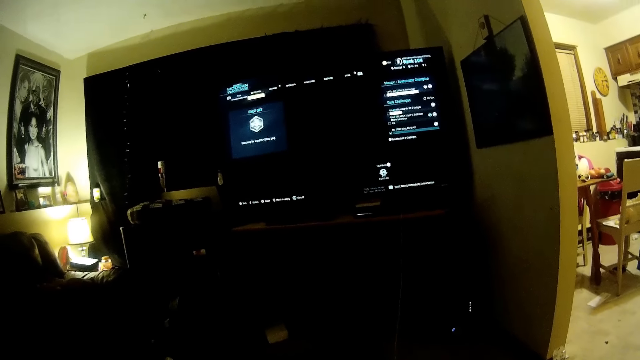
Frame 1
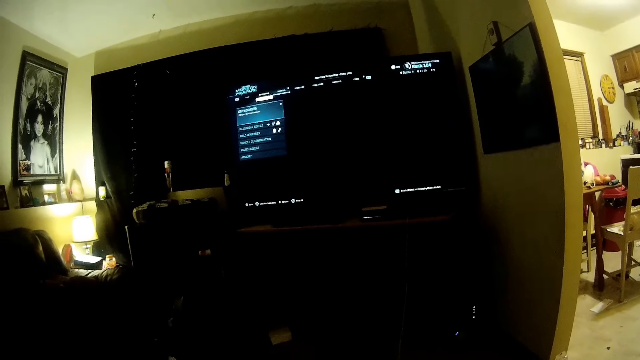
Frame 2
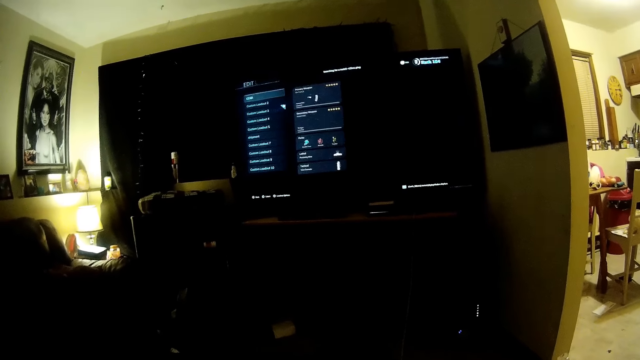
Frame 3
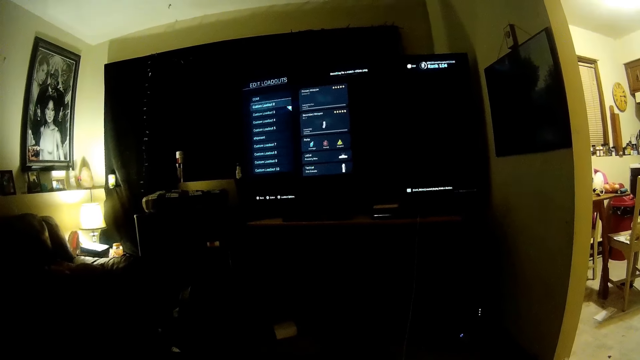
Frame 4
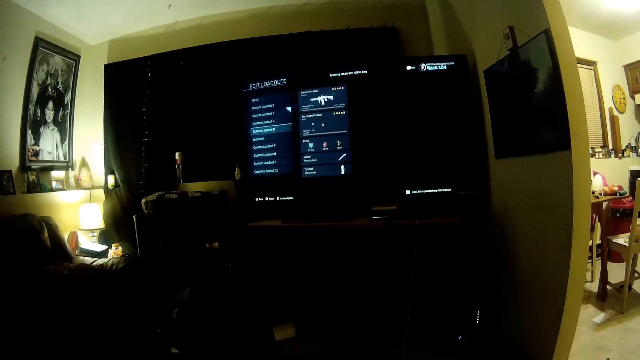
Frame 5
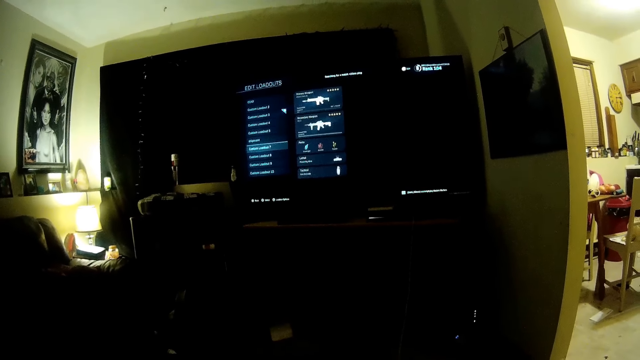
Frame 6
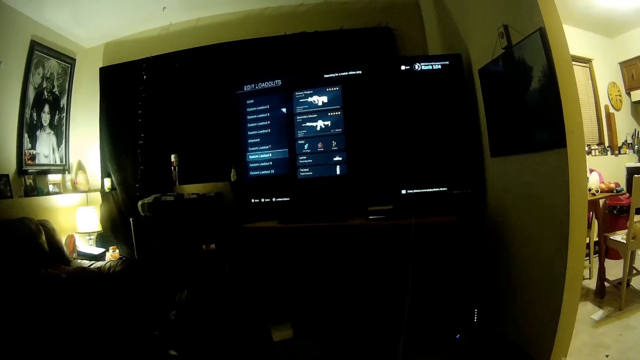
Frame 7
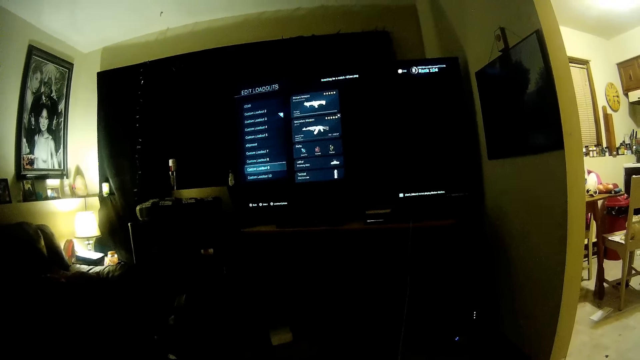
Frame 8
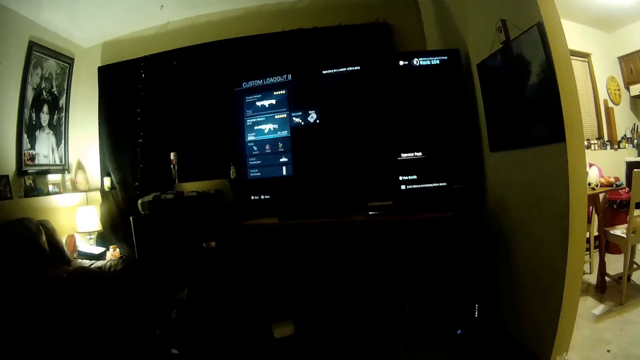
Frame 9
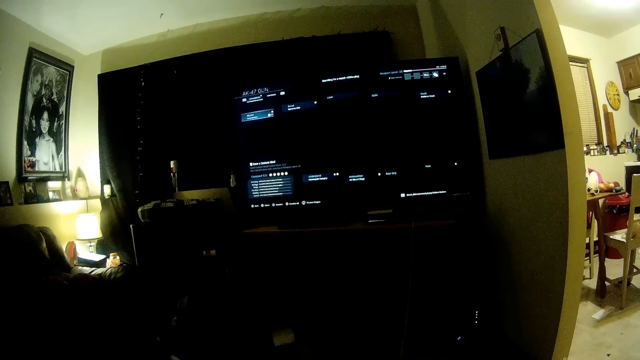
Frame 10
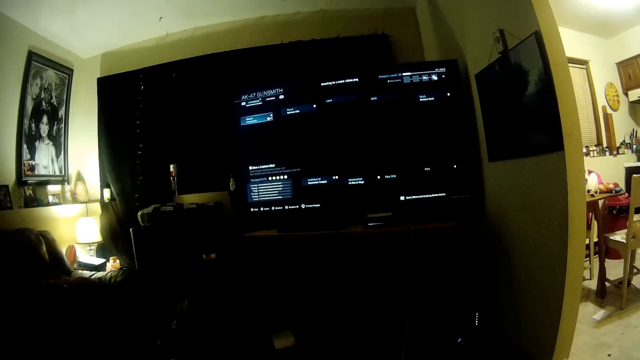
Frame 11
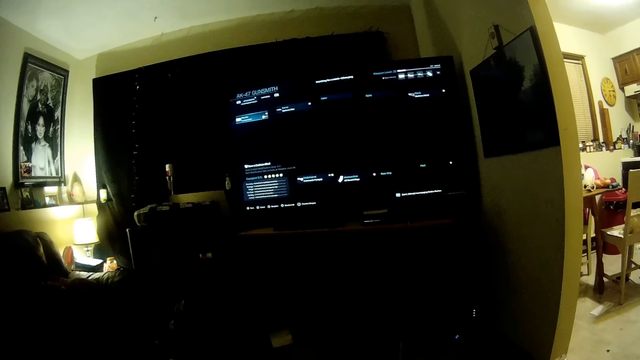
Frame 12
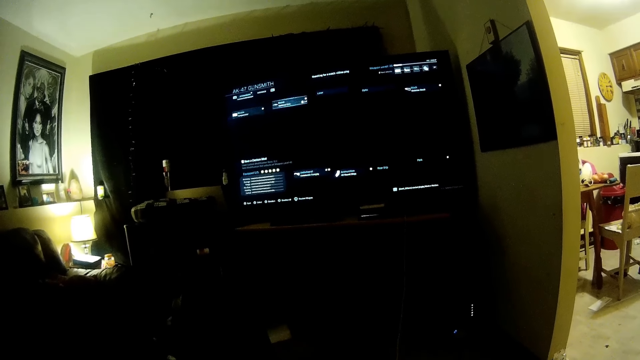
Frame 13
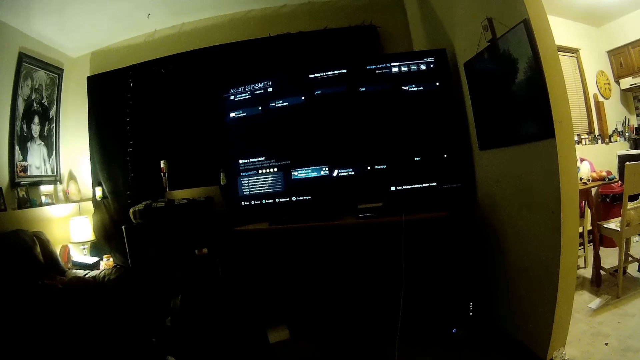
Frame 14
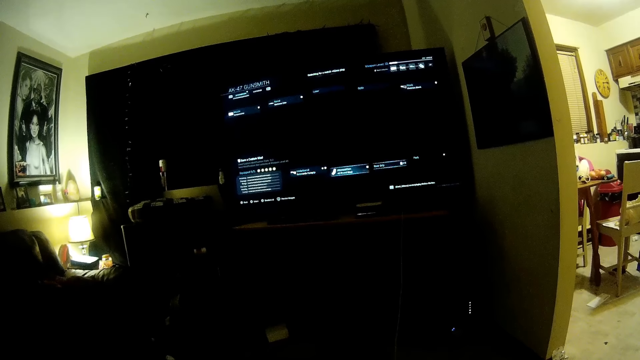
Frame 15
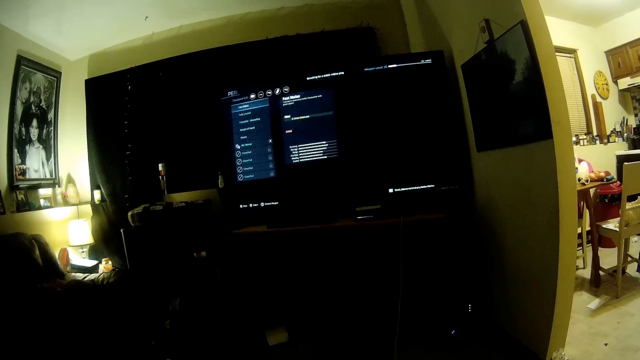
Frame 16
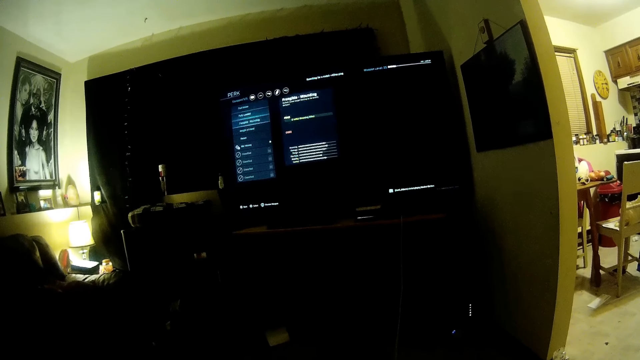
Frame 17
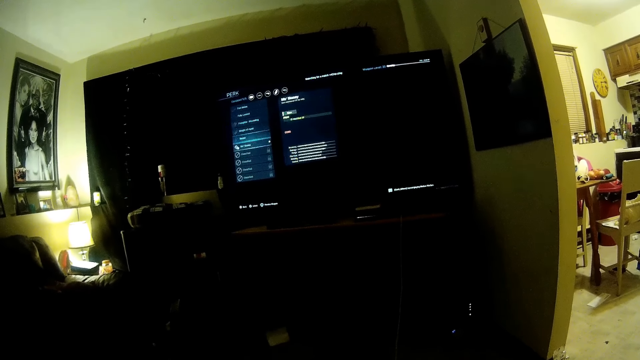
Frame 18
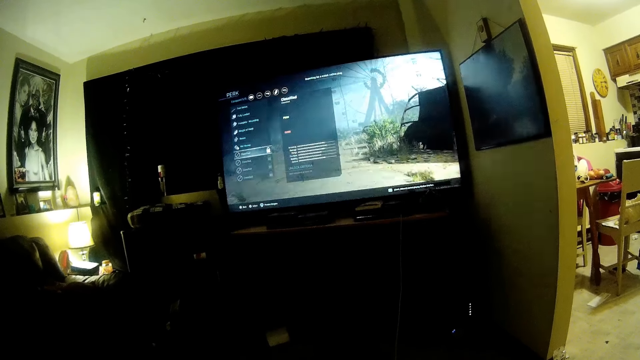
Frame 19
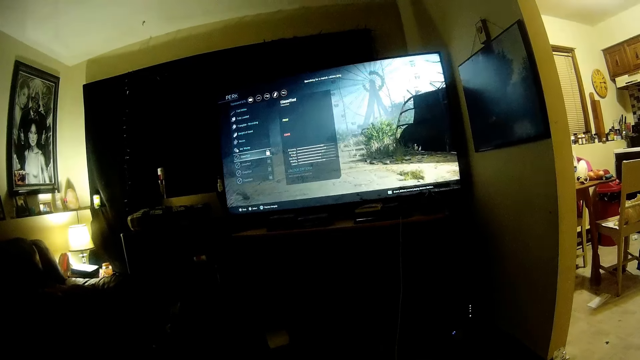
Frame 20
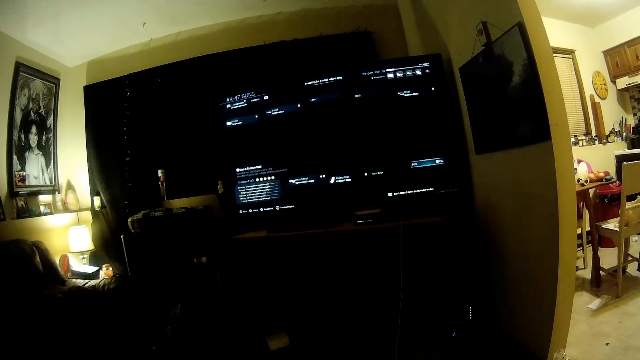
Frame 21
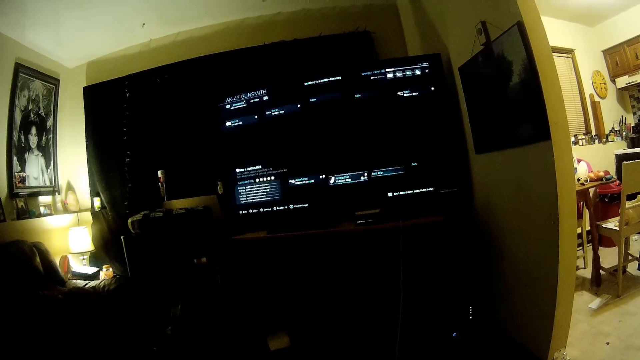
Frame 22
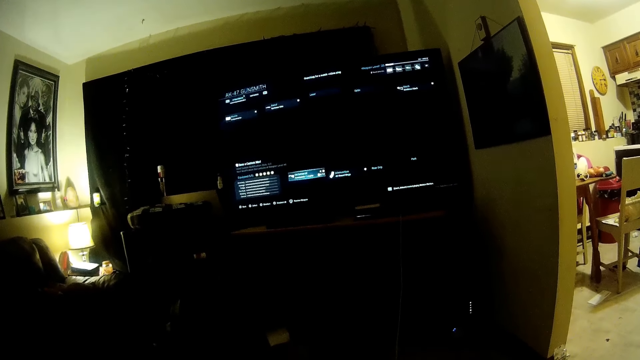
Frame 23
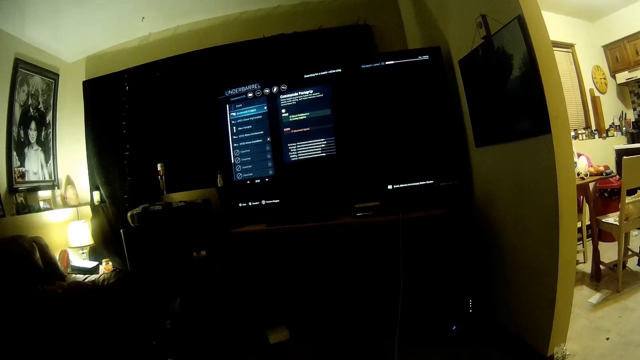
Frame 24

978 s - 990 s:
The camera wearer selects a weapon in the video game. They select options in the video game.

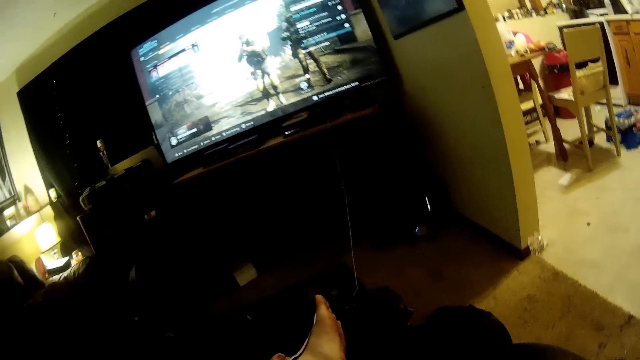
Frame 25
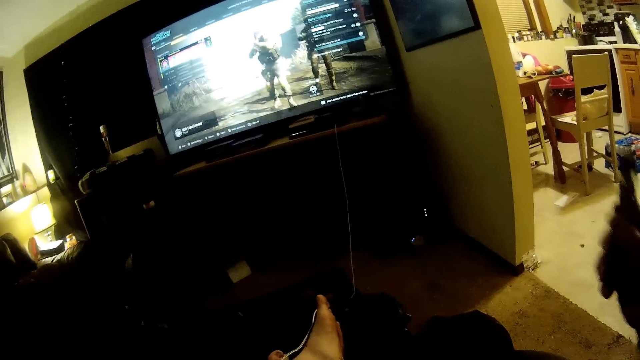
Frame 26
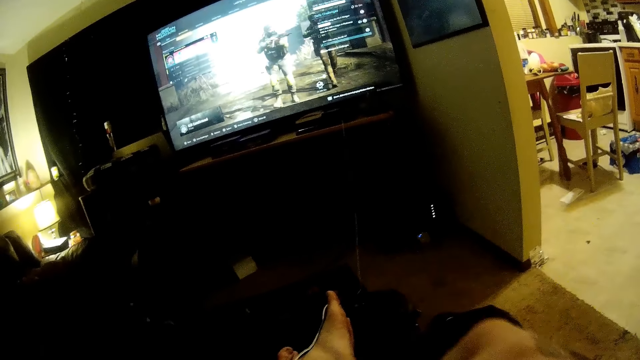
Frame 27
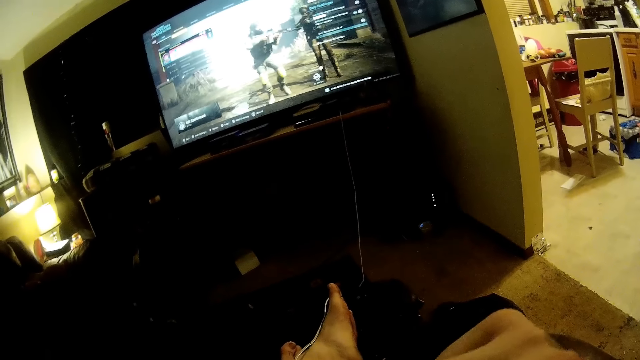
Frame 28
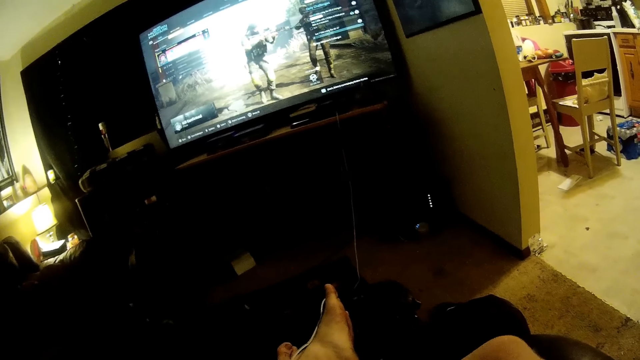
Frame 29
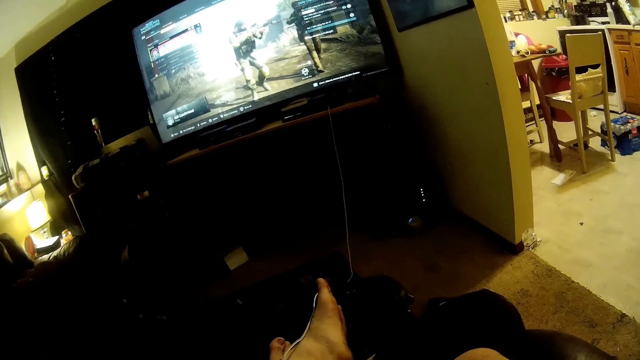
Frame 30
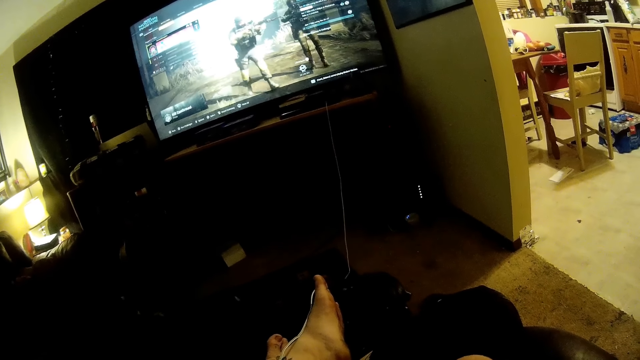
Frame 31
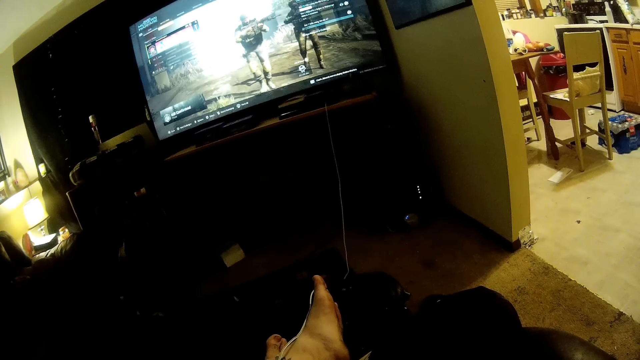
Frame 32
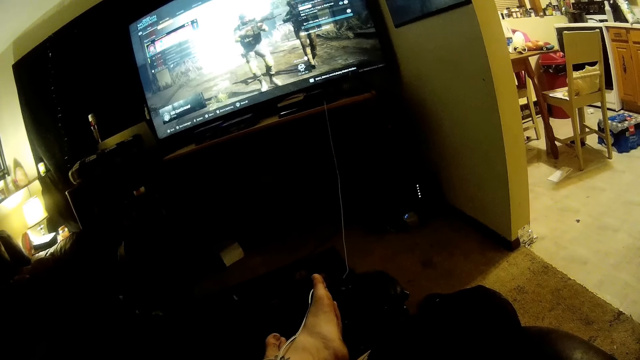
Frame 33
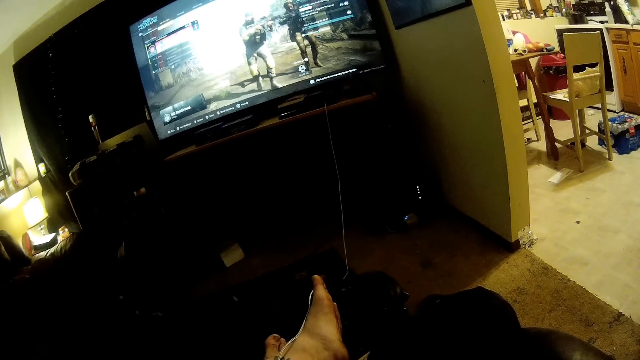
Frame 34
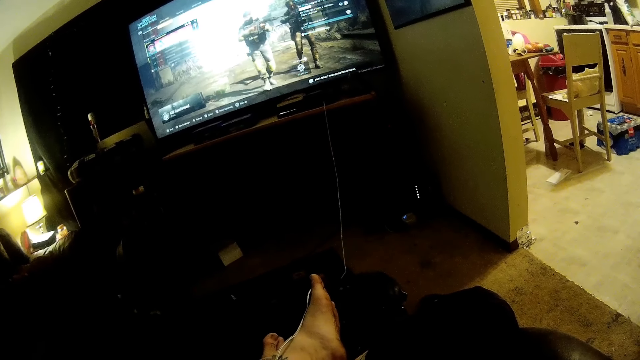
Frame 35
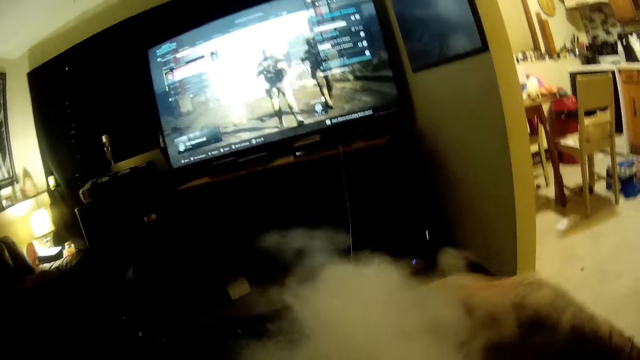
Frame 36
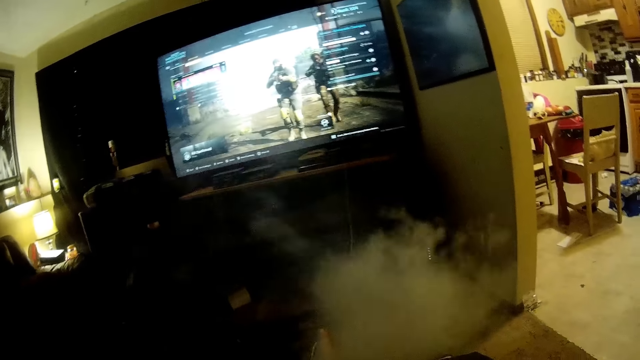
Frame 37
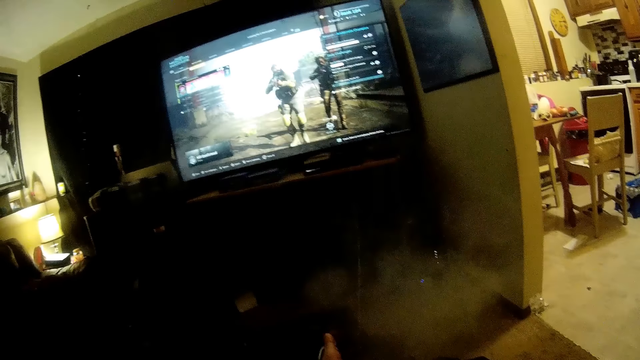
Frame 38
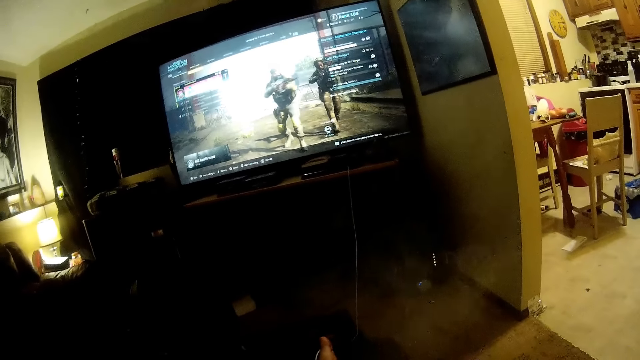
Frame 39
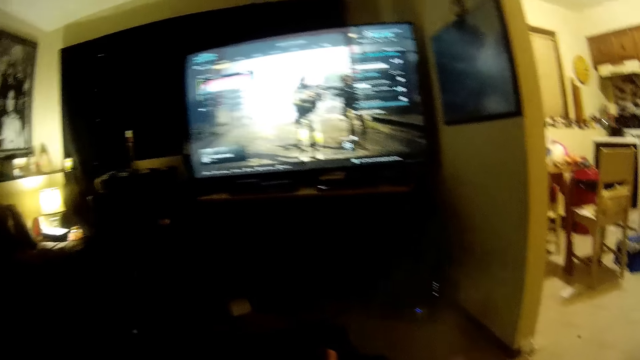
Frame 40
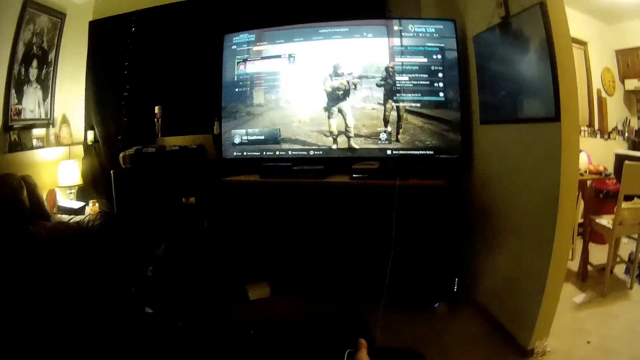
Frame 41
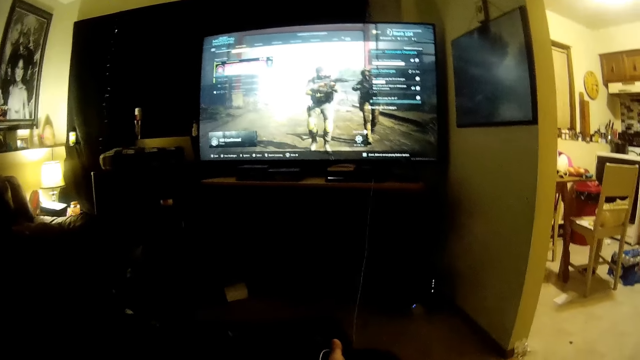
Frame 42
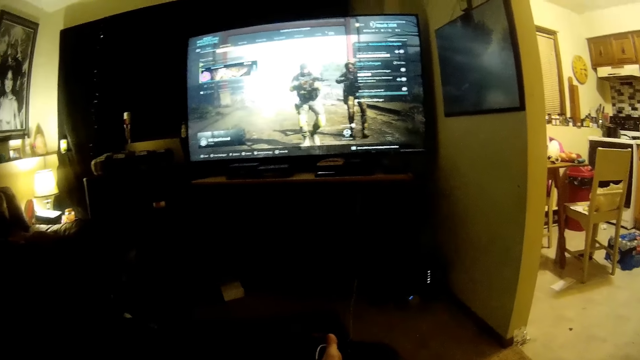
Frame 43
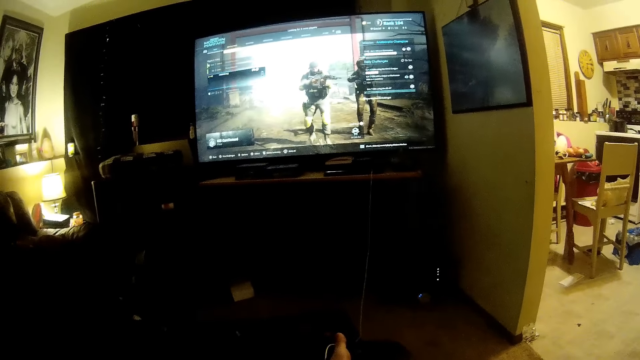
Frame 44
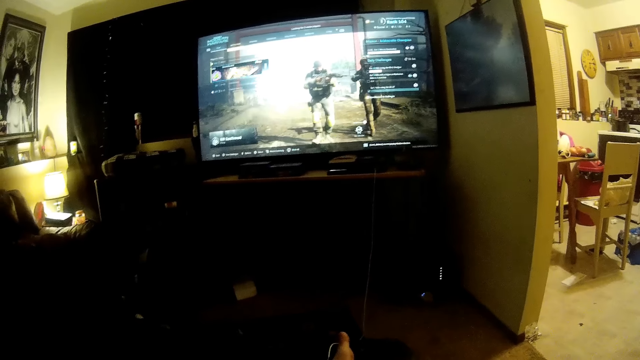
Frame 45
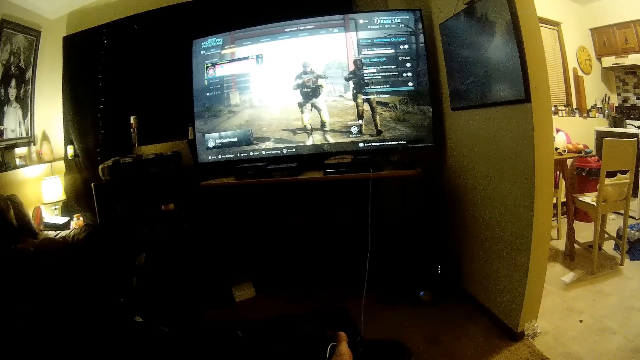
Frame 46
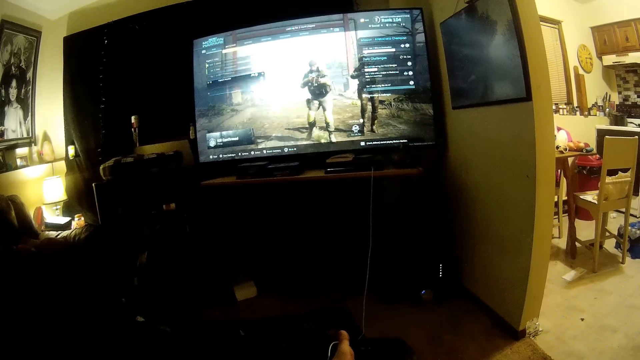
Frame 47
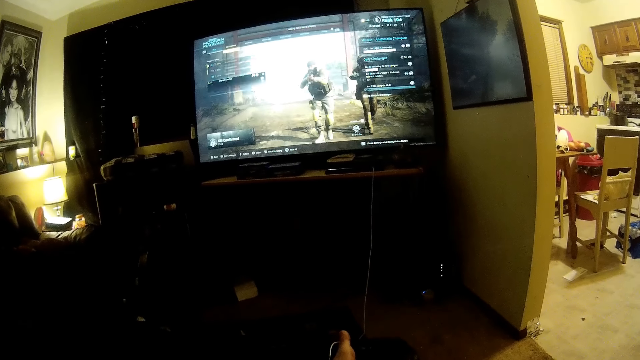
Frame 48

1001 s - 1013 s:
The camera wearer picks up a vape pen. They smoke on the vape pen. They blow out the smoke. They select options in the video game.
